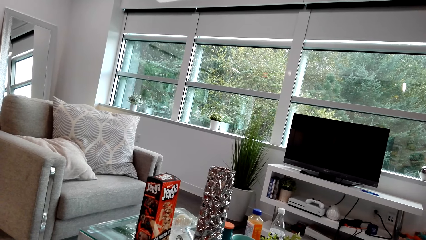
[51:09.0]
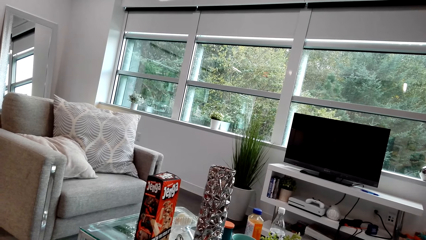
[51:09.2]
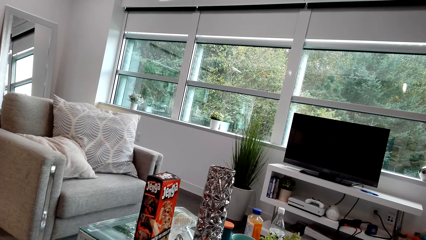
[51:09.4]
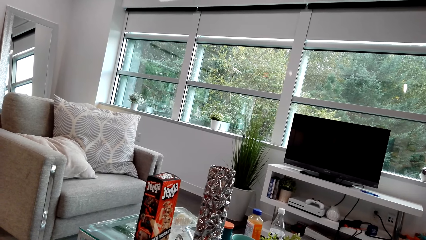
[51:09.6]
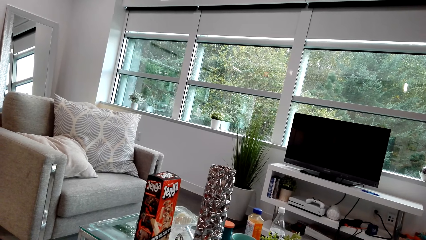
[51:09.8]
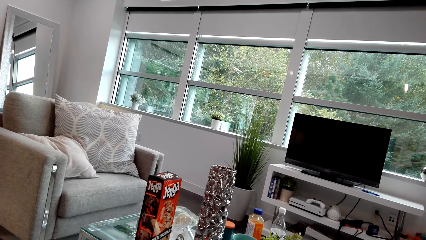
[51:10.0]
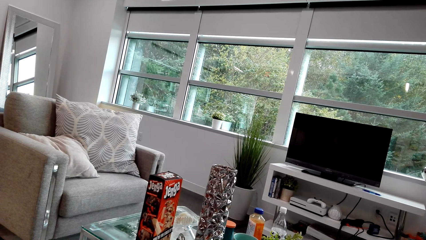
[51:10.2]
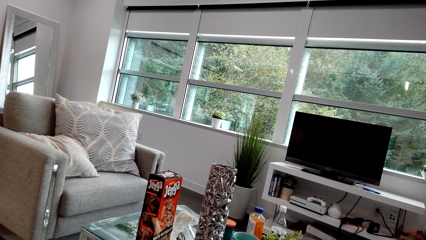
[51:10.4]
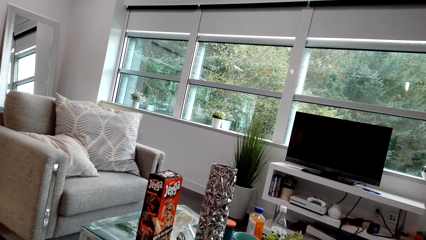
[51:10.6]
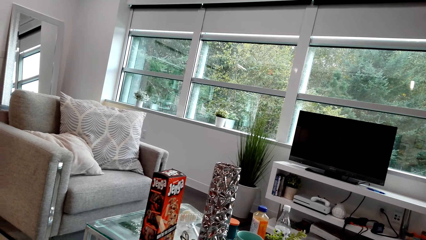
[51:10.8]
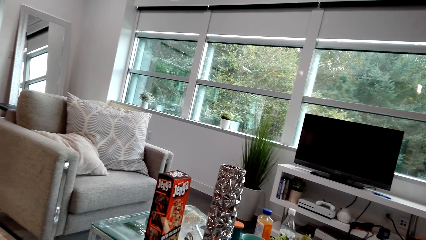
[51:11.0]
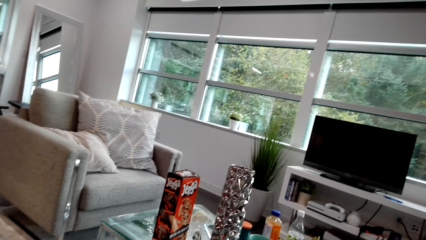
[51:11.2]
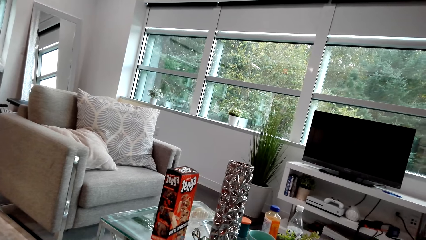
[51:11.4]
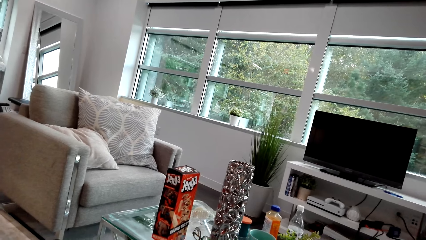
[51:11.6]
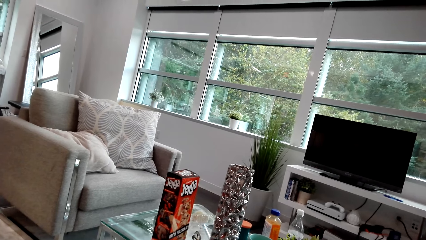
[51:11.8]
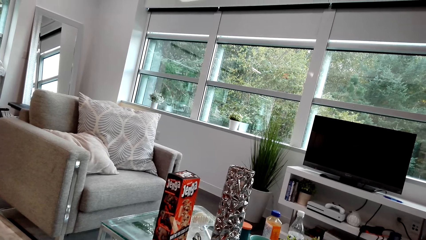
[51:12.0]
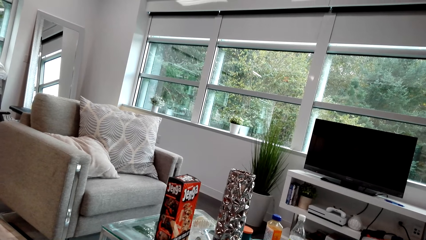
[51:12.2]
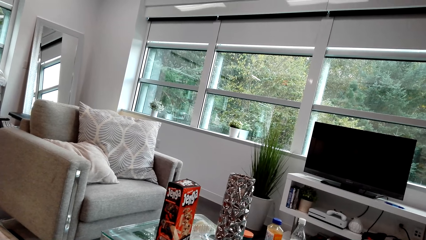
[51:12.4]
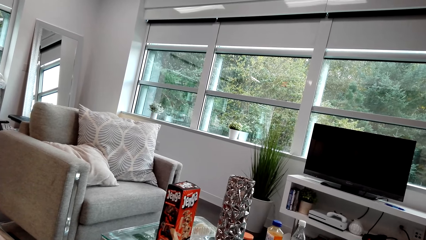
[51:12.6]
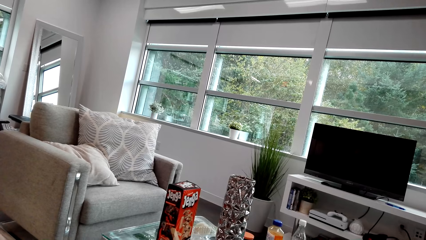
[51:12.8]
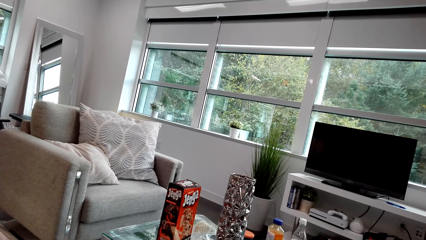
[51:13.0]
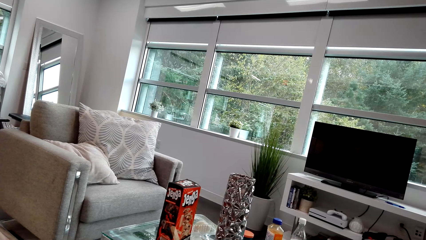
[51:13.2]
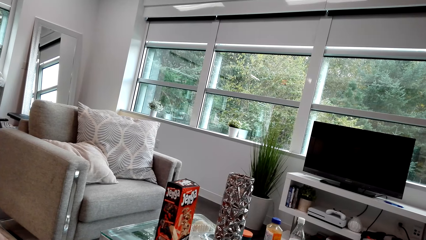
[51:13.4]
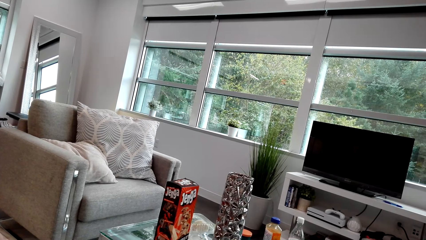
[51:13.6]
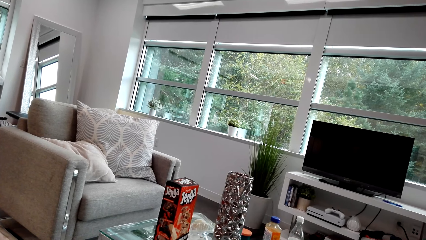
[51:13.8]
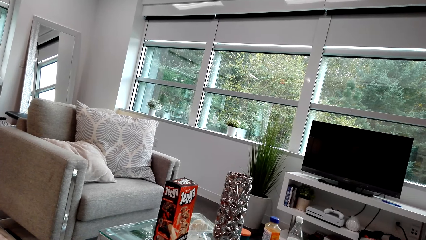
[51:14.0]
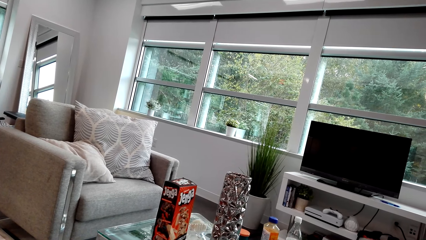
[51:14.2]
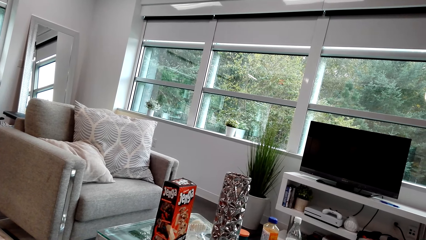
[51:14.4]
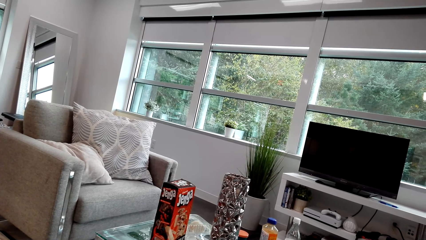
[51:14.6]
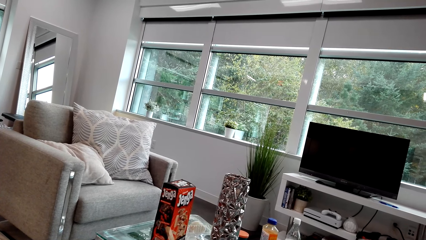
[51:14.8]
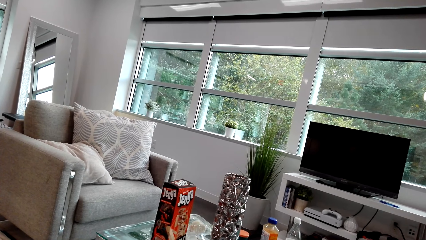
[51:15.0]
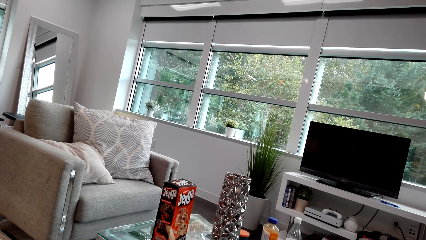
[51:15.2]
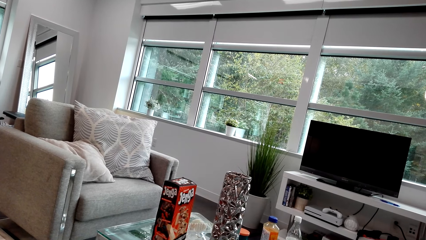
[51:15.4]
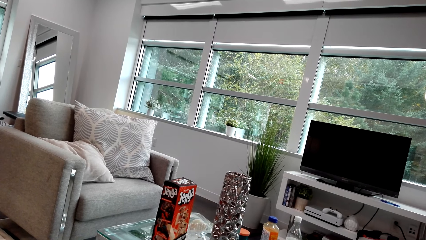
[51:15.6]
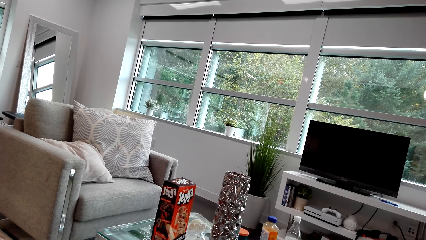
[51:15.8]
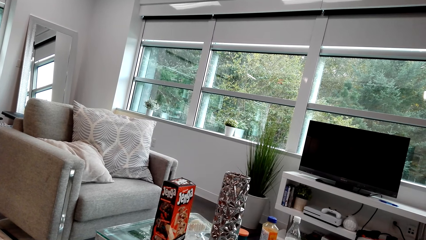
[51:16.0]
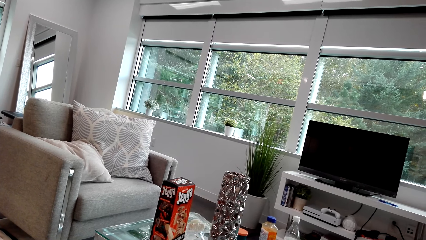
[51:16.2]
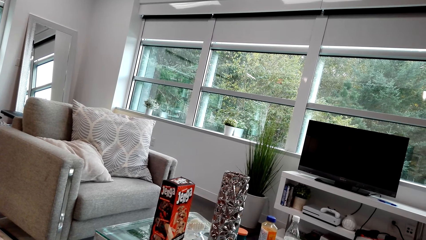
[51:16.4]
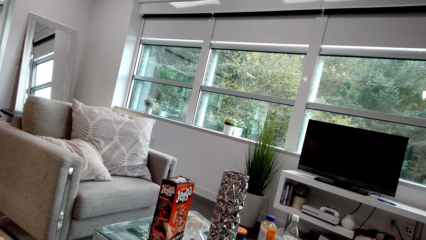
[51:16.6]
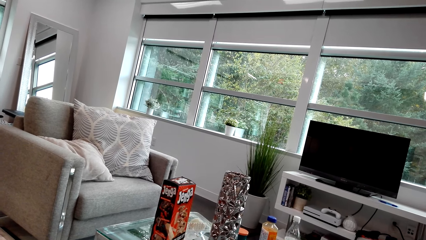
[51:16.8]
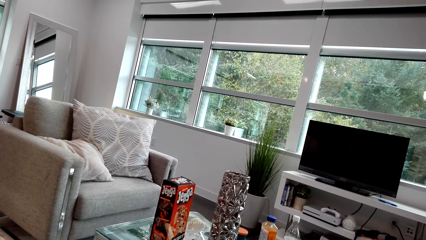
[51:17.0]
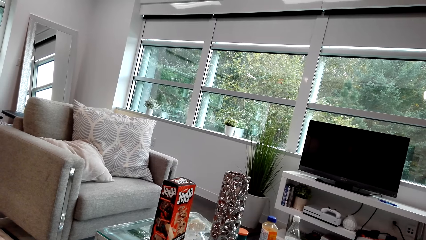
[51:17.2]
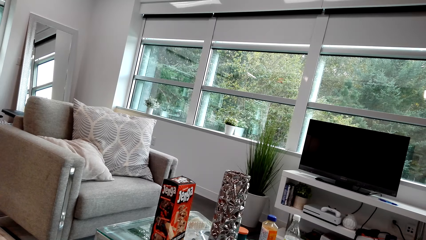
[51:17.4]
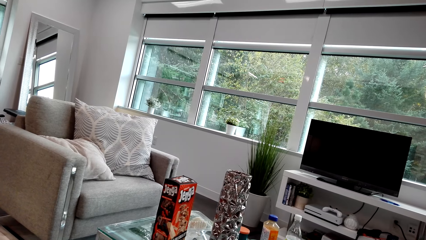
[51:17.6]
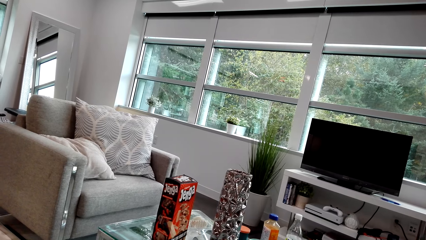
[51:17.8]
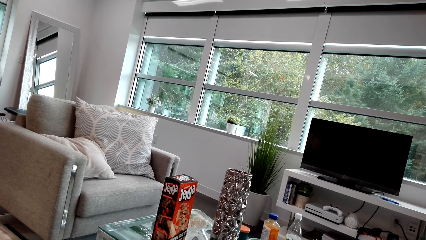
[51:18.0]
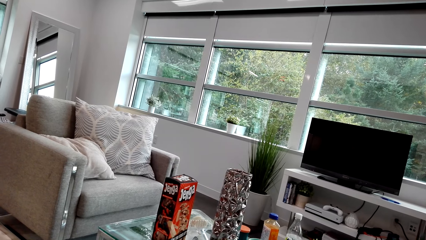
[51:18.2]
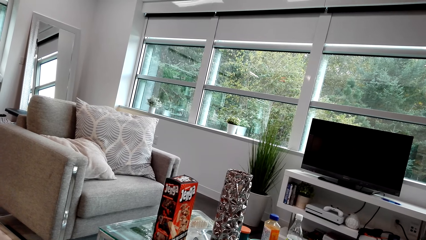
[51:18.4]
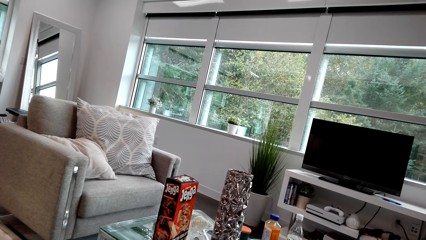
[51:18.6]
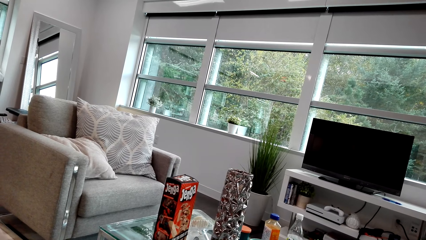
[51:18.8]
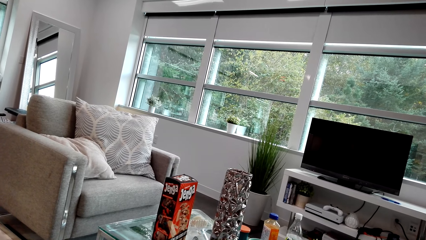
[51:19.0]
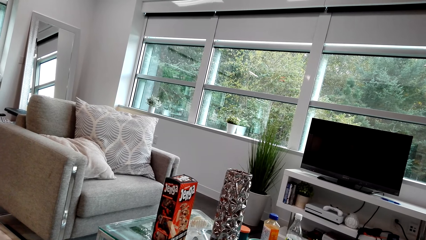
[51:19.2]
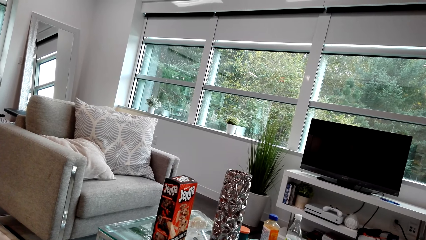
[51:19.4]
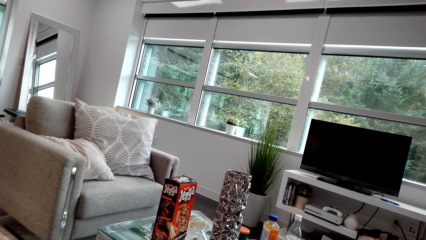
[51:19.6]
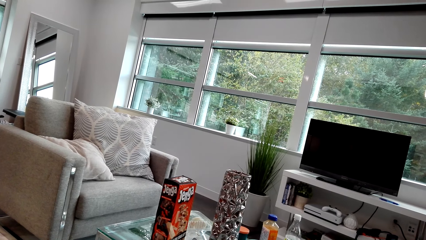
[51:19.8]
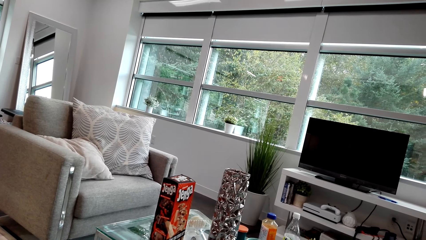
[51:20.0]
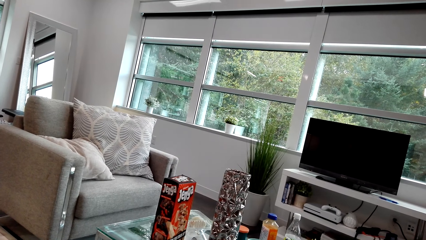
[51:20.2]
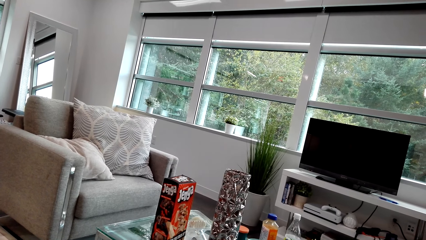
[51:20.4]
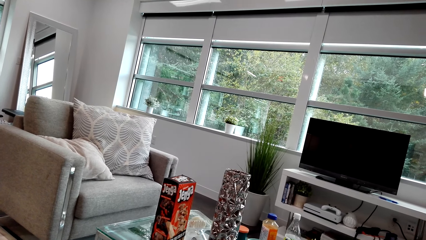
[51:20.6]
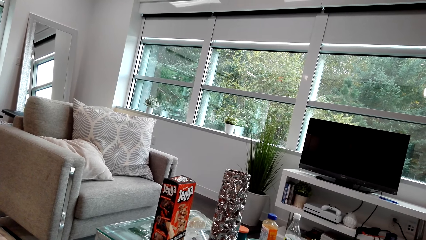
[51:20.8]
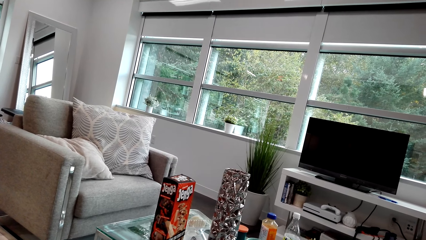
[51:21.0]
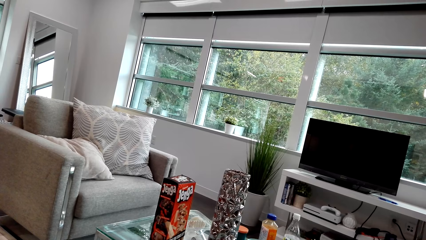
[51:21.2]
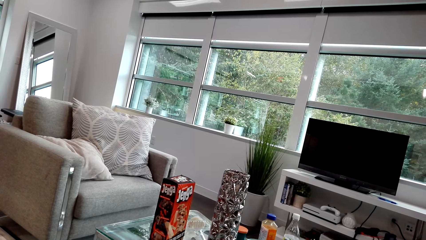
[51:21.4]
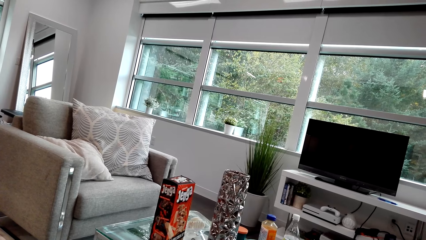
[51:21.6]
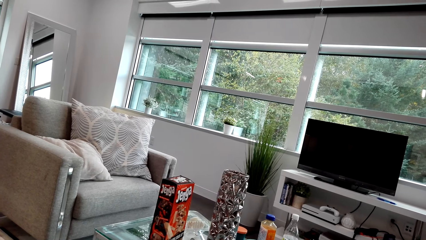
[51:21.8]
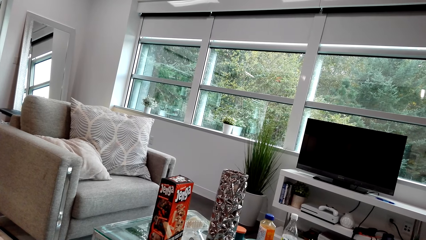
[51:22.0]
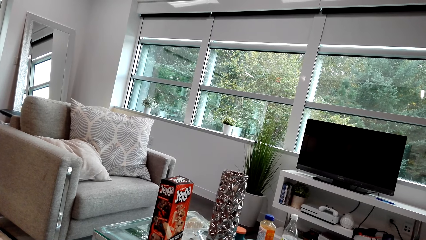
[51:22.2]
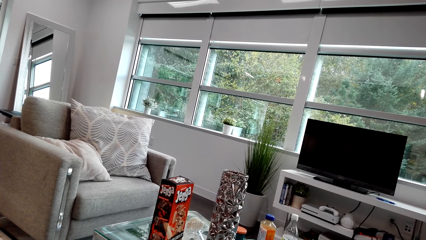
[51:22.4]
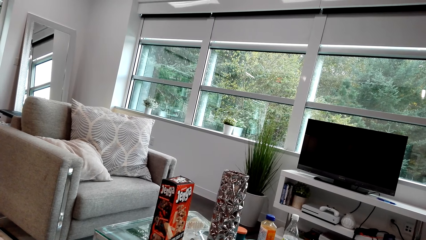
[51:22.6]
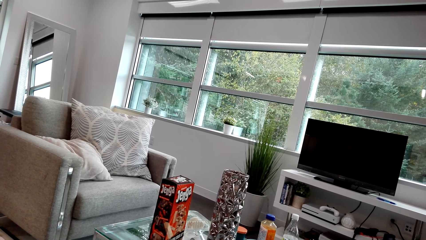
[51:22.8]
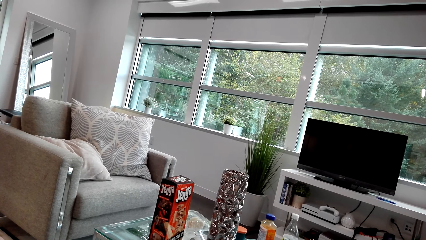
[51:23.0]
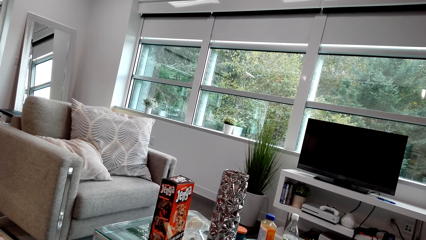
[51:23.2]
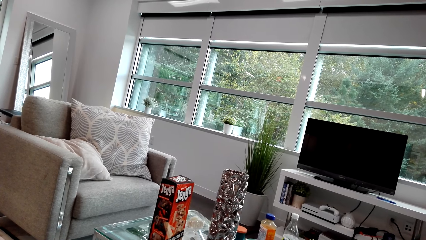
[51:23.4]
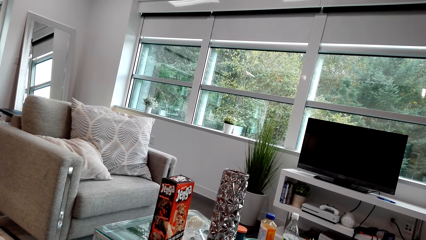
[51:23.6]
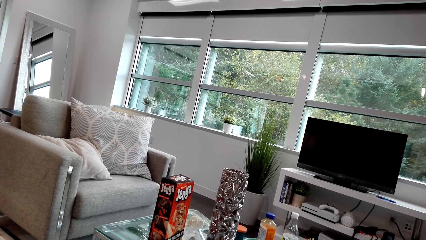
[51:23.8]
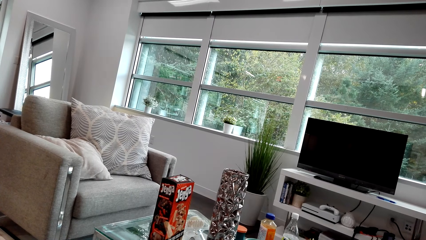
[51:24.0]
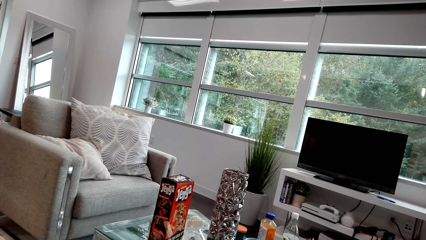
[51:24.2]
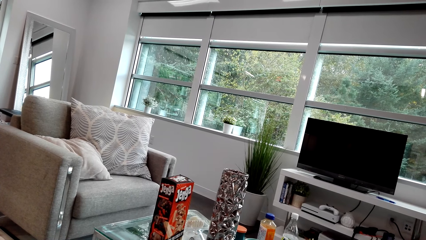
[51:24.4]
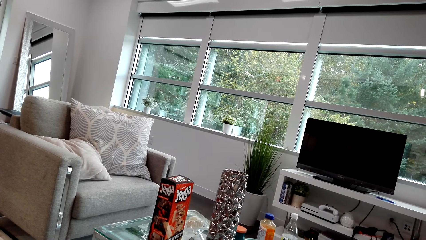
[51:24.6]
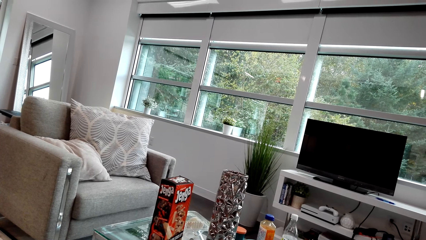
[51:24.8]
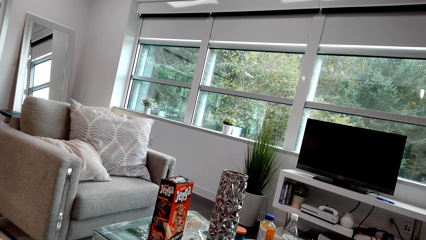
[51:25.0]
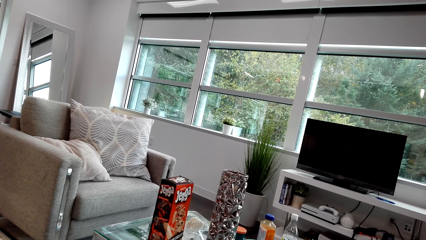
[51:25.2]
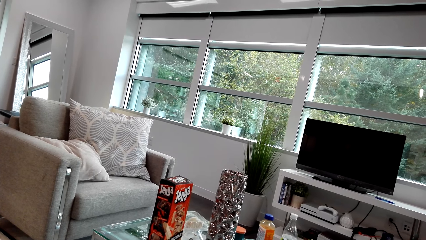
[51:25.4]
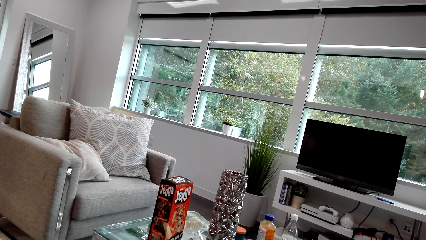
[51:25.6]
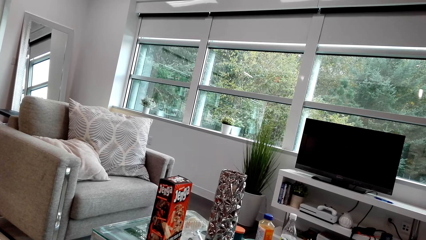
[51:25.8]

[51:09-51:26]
The camera wearer looks around. A lady talks. The camera wearer looks around.
